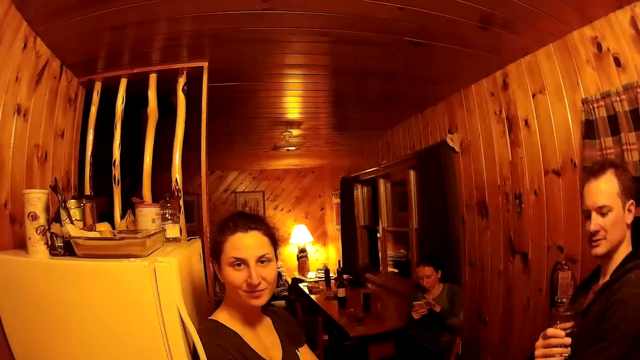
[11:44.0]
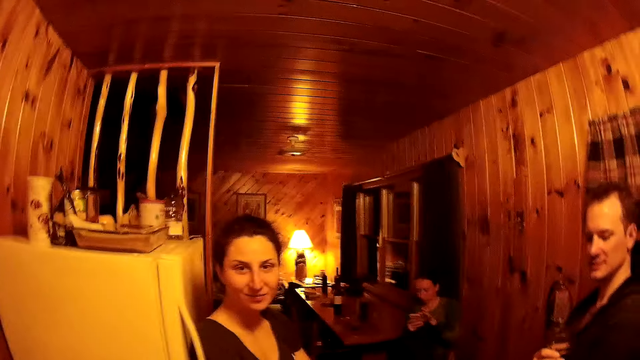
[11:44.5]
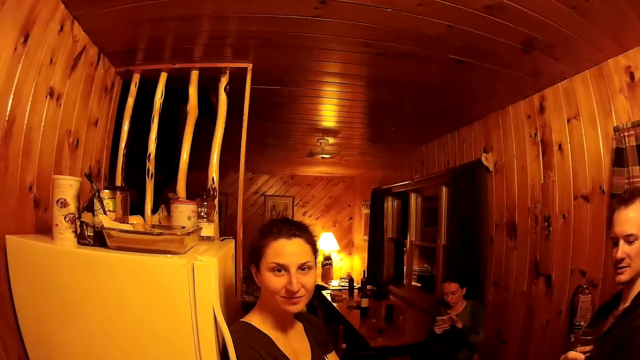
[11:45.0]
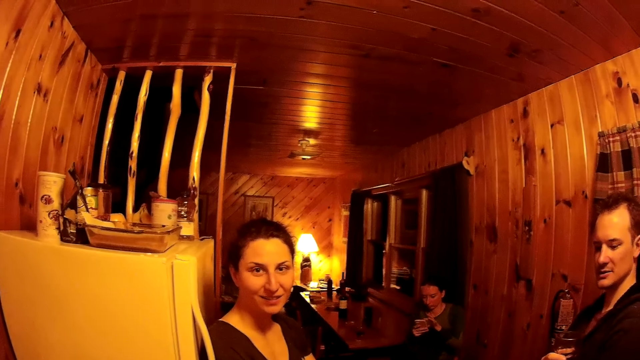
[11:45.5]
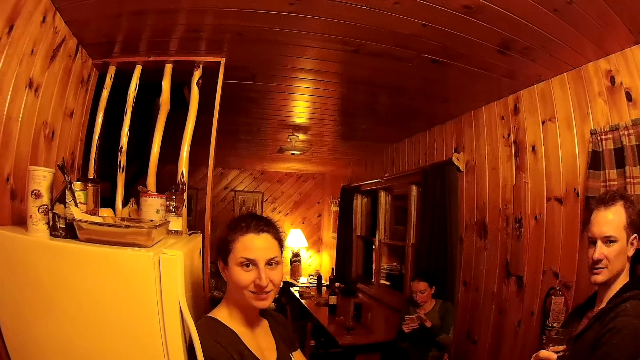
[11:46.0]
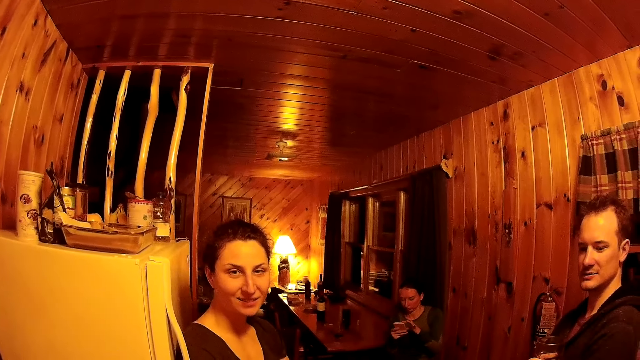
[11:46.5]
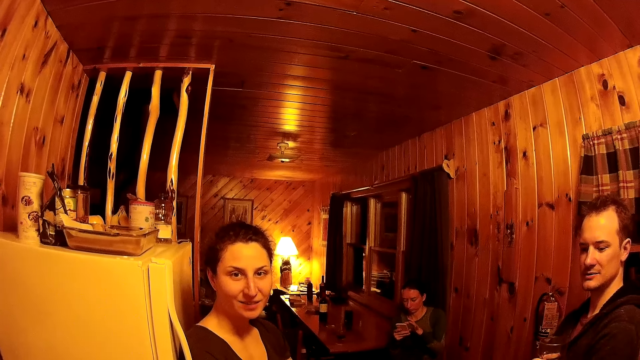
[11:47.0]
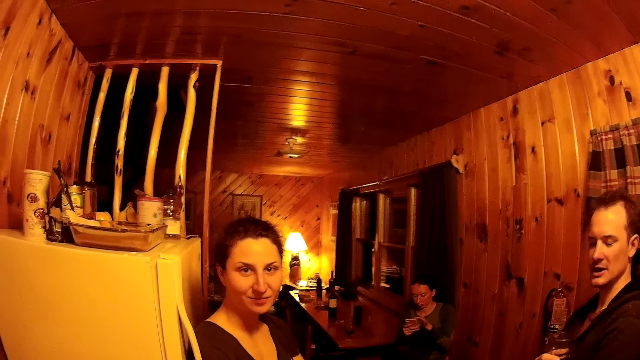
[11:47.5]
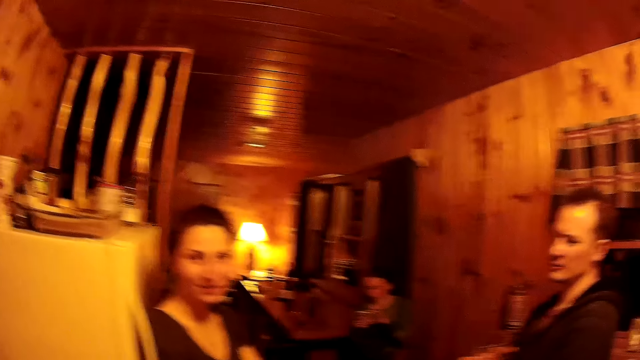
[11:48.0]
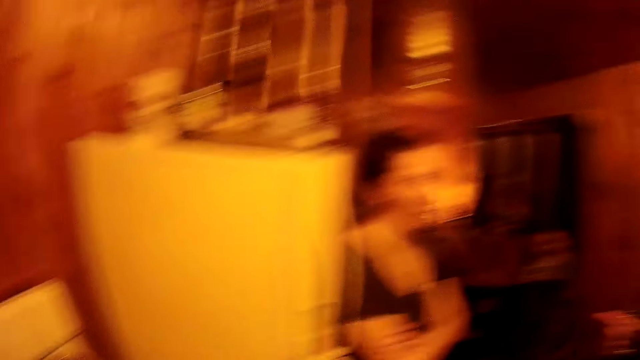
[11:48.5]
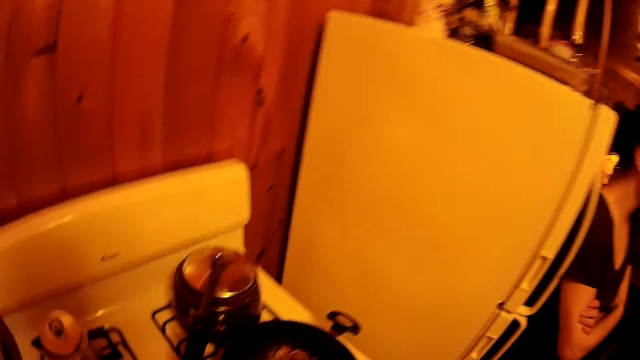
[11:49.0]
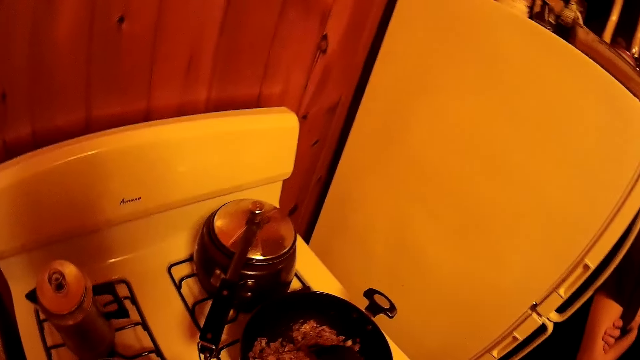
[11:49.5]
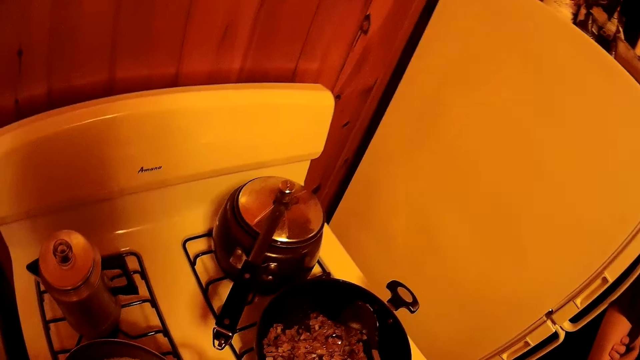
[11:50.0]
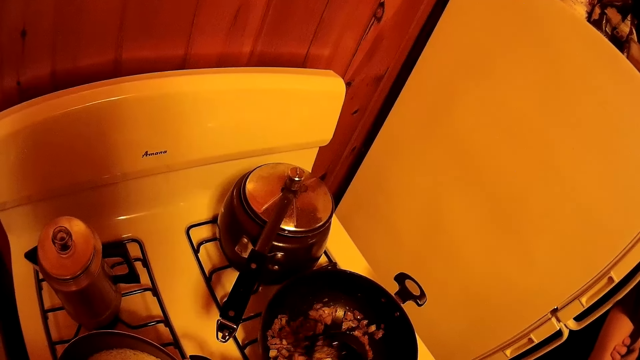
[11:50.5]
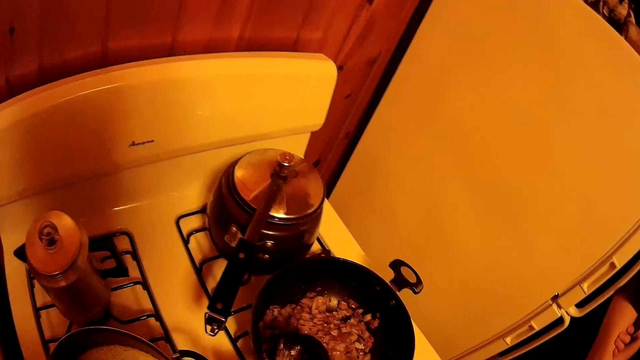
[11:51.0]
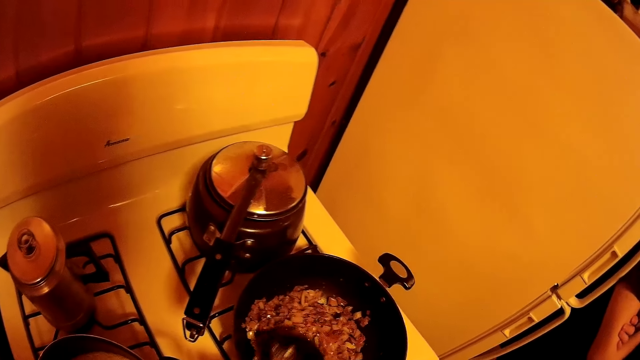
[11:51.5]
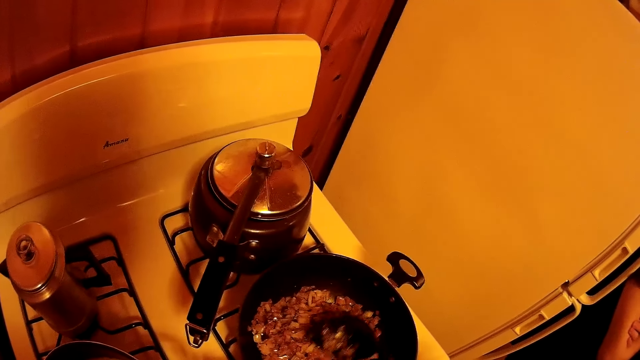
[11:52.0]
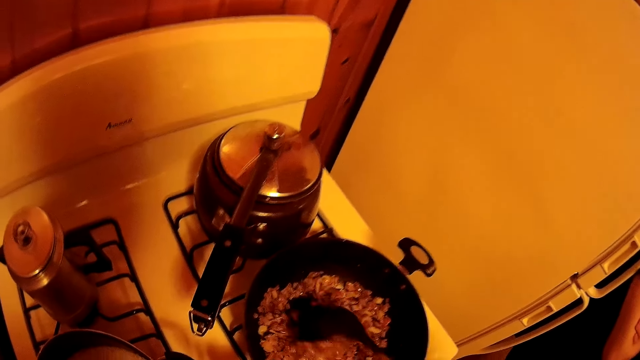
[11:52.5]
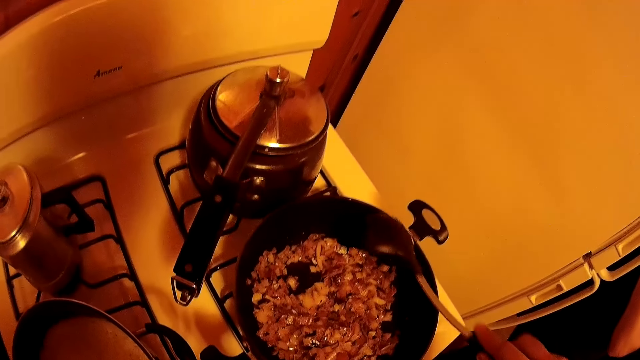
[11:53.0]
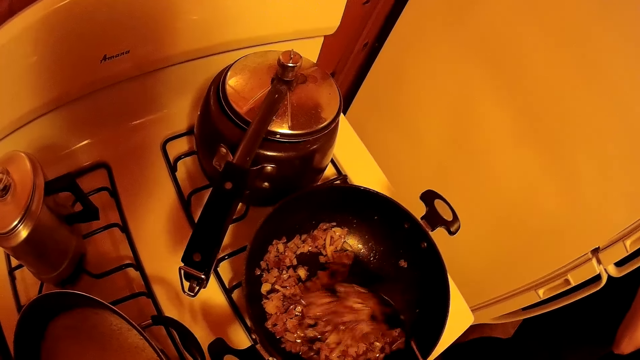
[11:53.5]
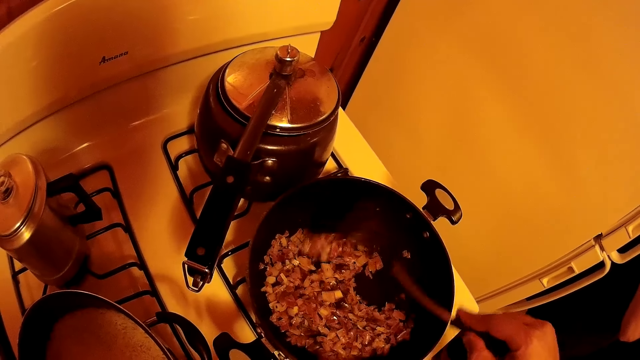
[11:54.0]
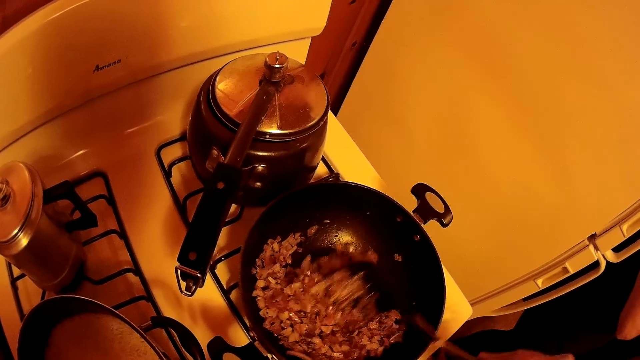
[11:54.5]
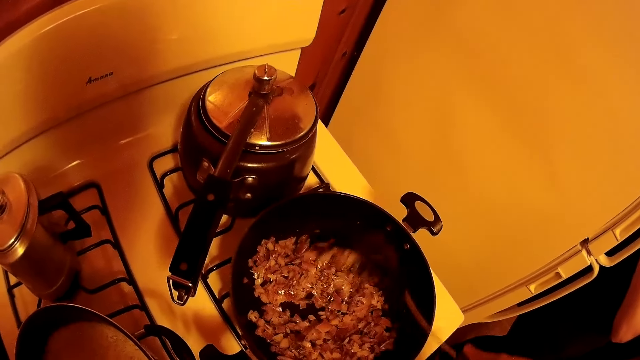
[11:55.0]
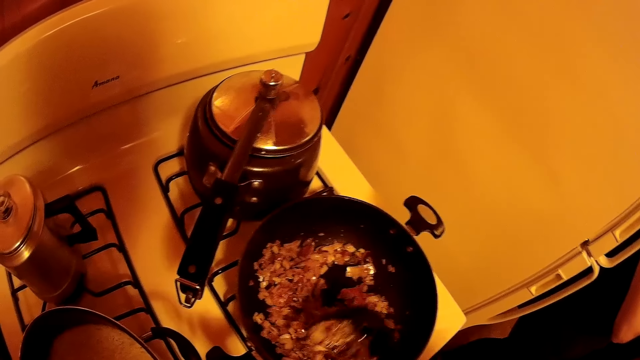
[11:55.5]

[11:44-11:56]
A woman operates a phone. The camera wearer stirs the stew in the cooking pan.

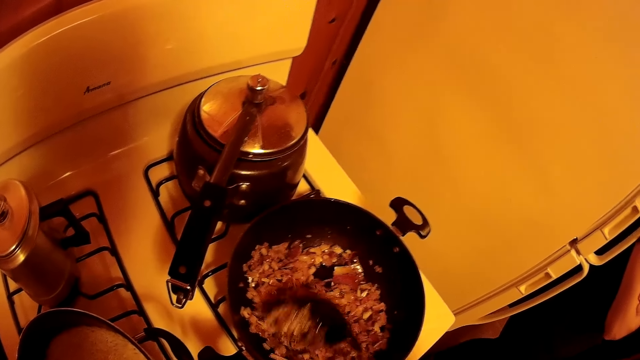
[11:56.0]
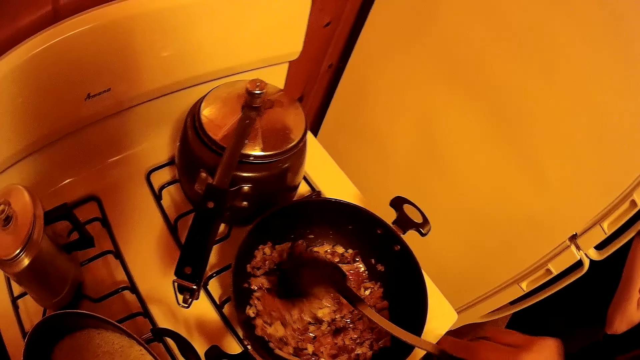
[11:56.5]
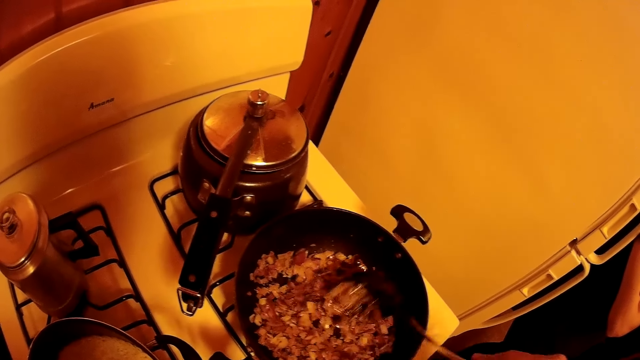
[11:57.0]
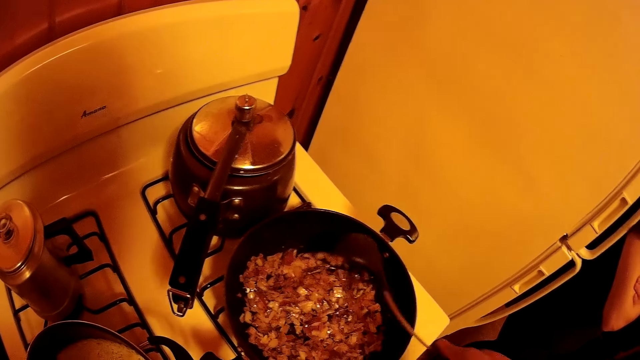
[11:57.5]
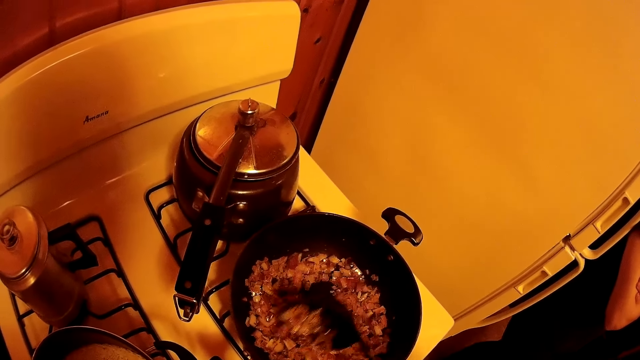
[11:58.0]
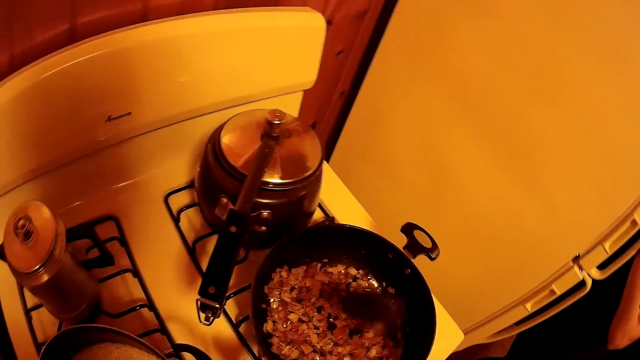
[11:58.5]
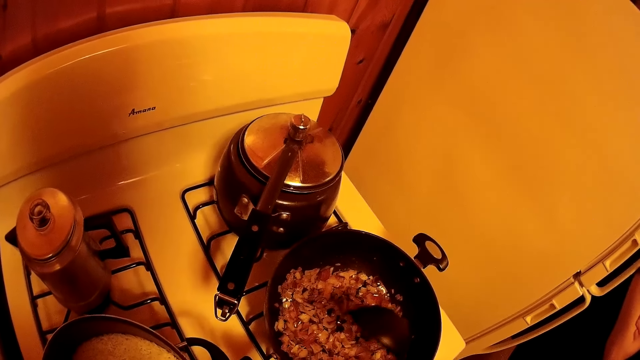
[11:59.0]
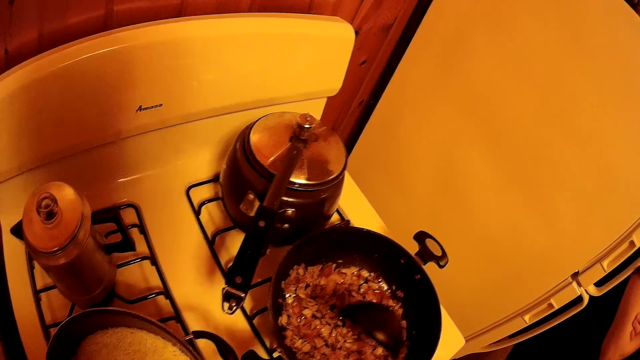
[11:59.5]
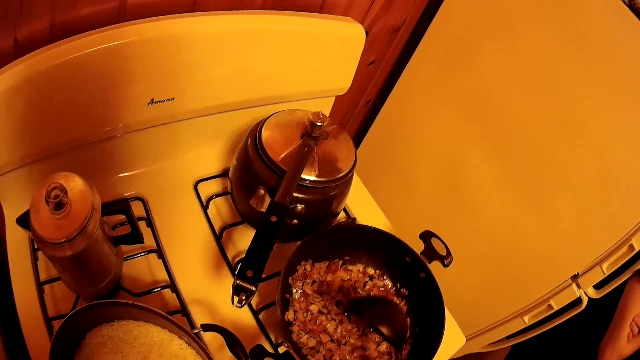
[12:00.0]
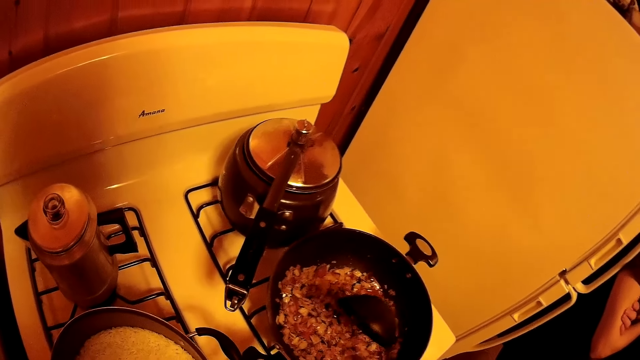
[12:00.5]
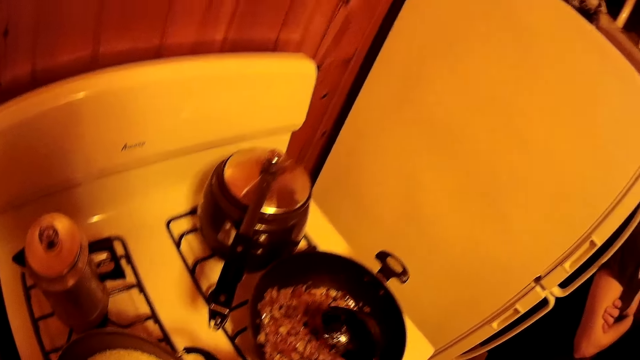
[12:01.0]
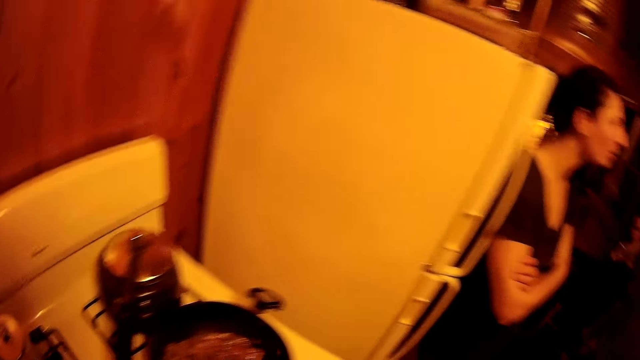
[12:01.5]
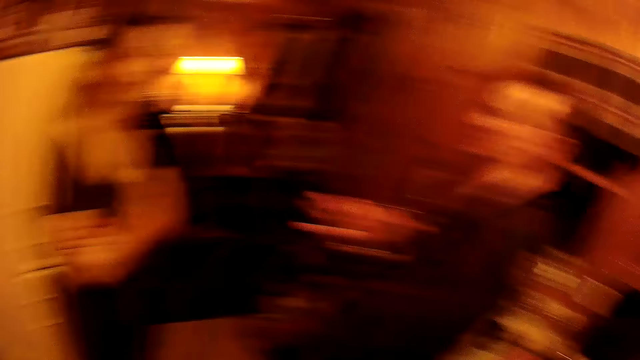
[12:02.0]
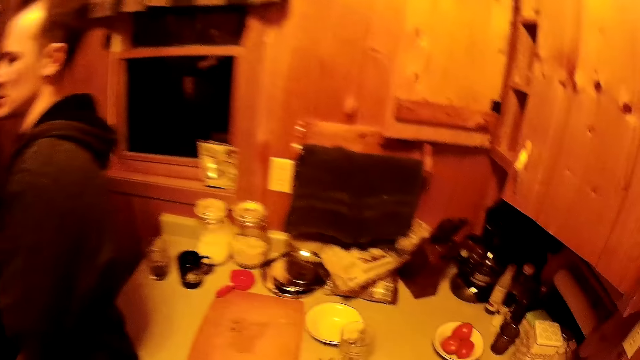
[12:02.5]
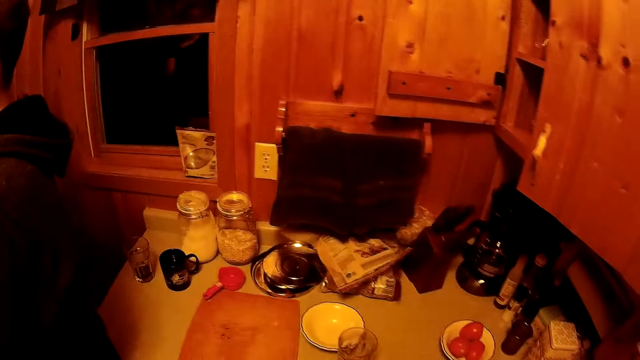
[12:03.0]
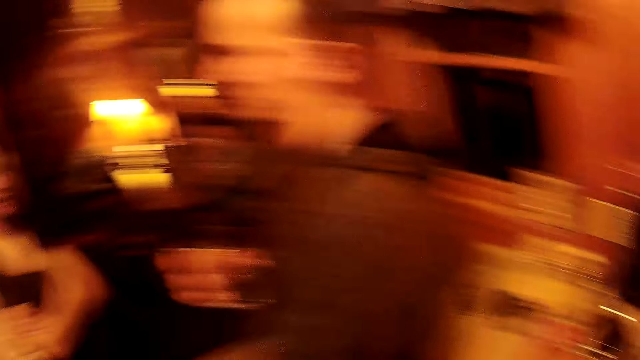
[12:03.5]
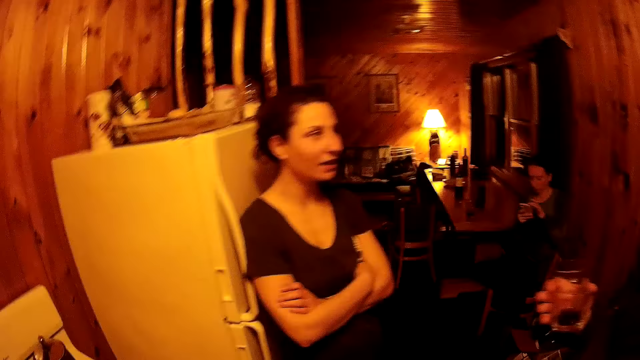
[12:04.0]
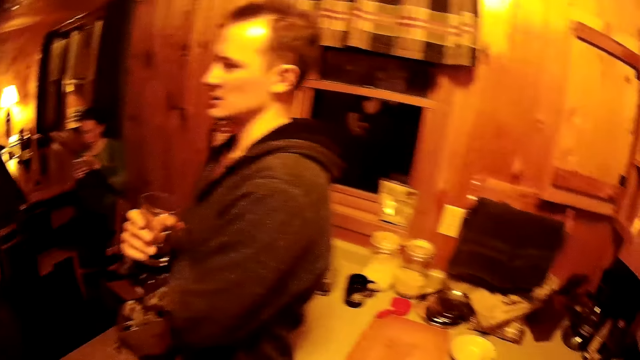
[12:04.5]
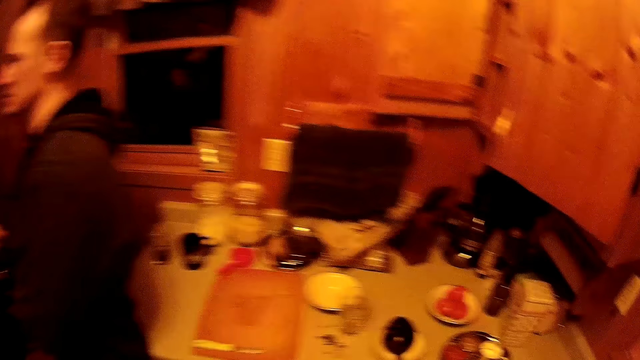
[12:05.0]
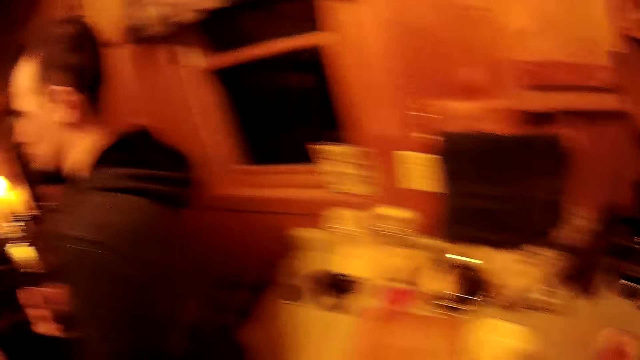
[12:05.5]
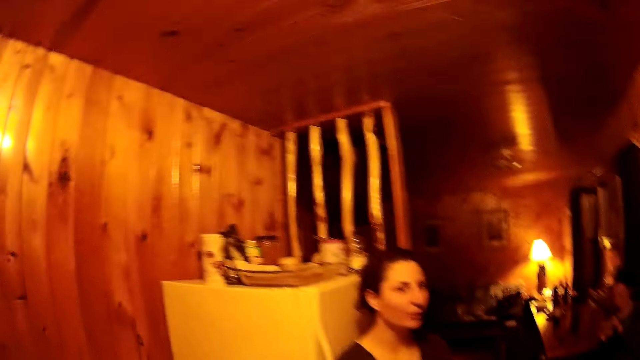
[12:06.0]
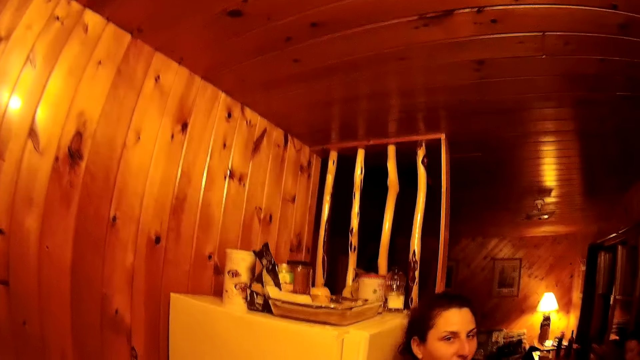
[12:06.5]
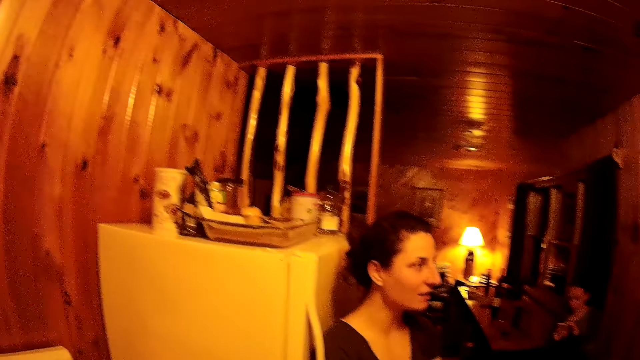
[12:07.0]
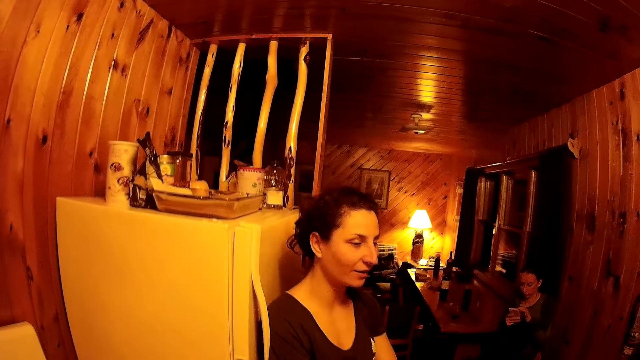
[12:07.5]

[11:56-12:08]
The camera wearer taps the spoon on the cooking pan. They turn to a worktop. They walk around the room. They place the spoon on the worktop. They look at a woman. They move to the worktop. They move towards the woman. They look at the woman.
